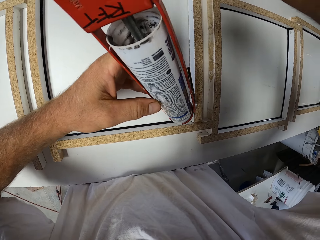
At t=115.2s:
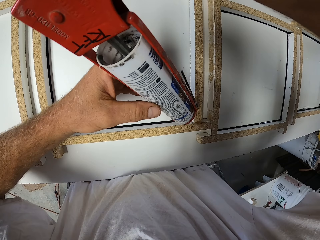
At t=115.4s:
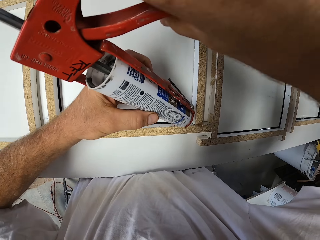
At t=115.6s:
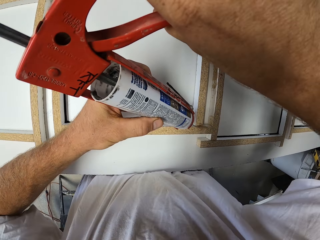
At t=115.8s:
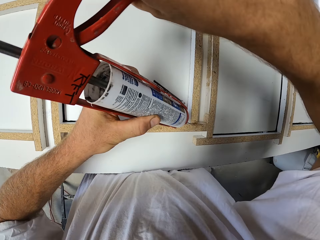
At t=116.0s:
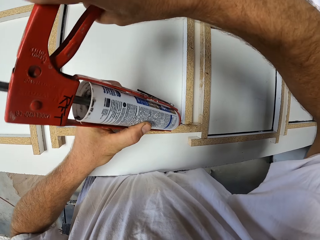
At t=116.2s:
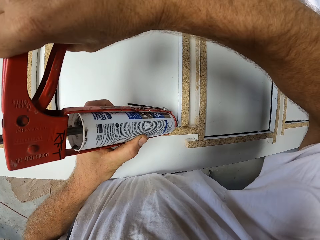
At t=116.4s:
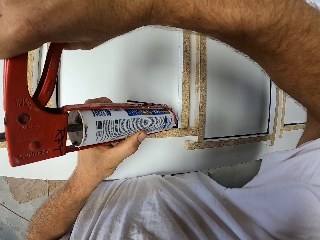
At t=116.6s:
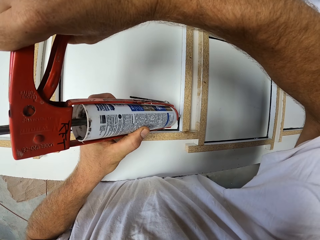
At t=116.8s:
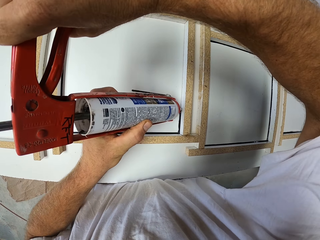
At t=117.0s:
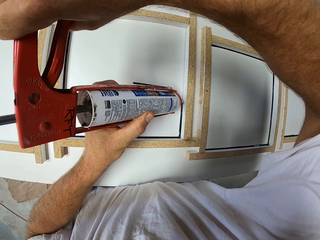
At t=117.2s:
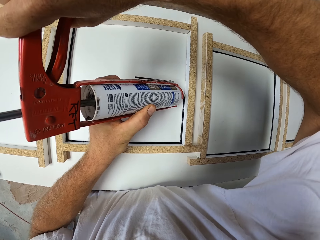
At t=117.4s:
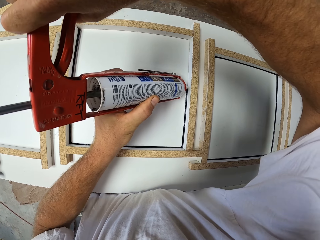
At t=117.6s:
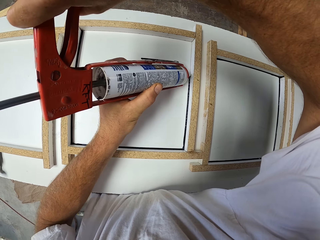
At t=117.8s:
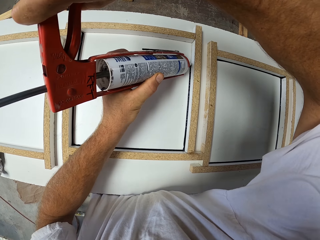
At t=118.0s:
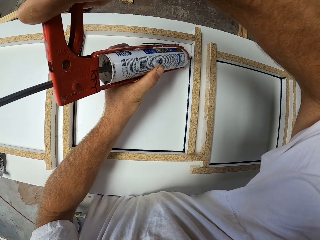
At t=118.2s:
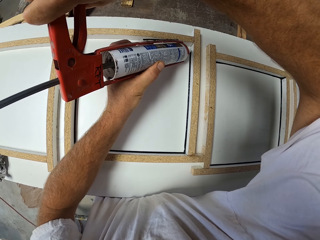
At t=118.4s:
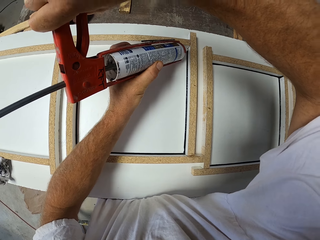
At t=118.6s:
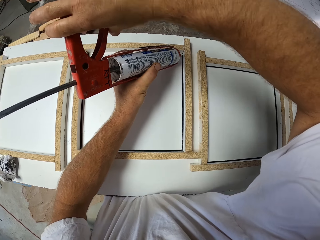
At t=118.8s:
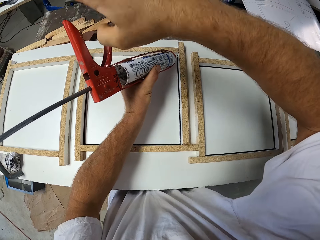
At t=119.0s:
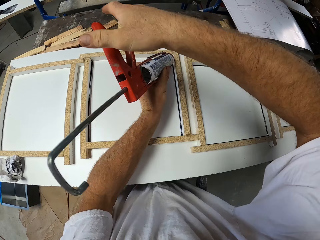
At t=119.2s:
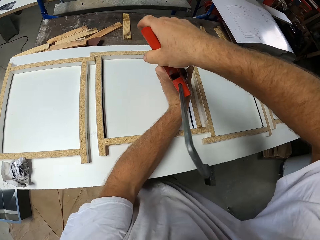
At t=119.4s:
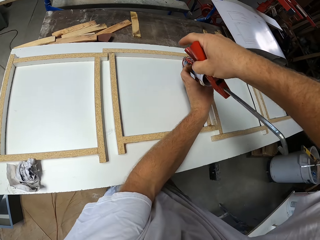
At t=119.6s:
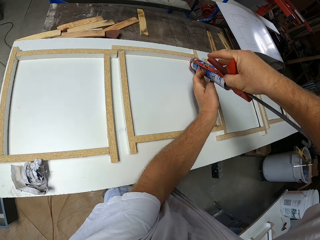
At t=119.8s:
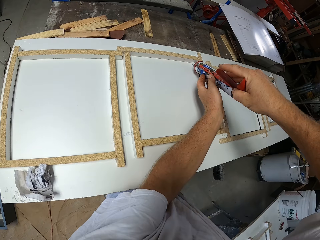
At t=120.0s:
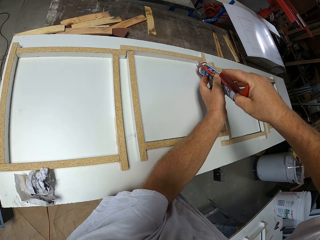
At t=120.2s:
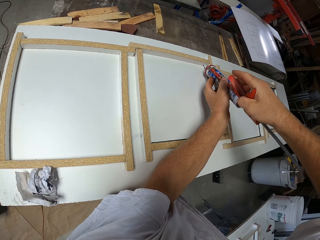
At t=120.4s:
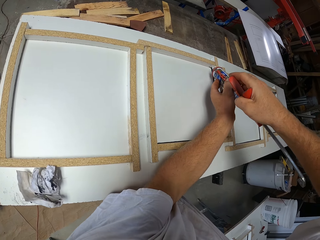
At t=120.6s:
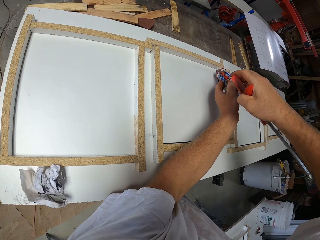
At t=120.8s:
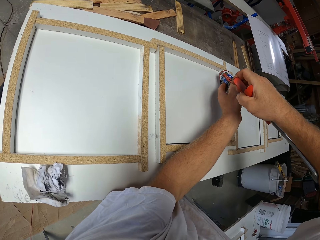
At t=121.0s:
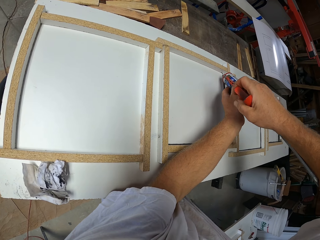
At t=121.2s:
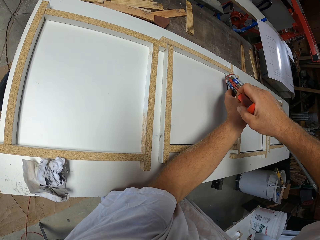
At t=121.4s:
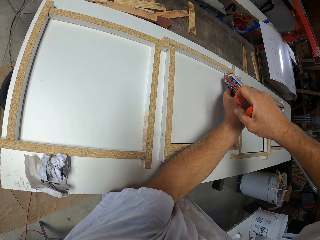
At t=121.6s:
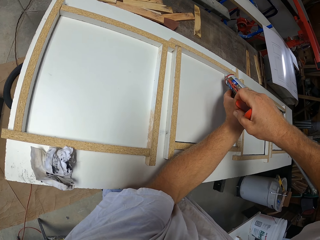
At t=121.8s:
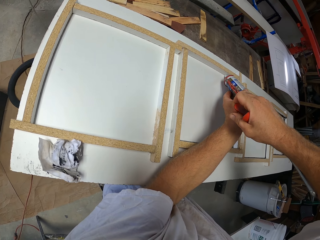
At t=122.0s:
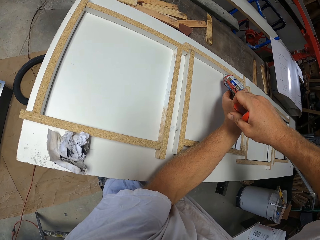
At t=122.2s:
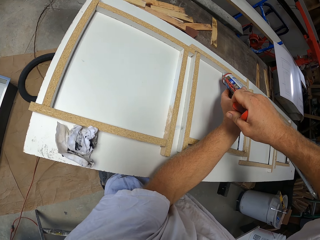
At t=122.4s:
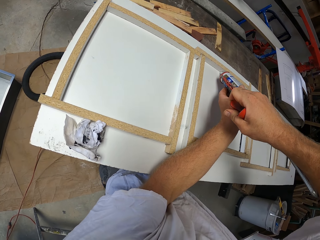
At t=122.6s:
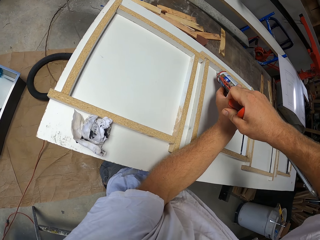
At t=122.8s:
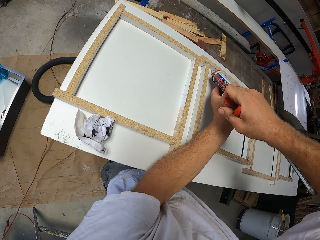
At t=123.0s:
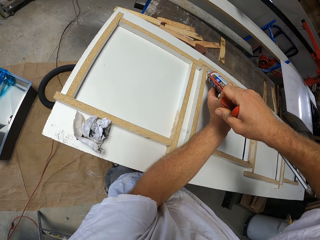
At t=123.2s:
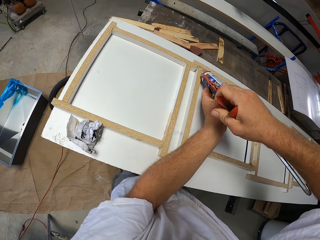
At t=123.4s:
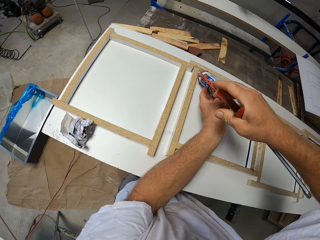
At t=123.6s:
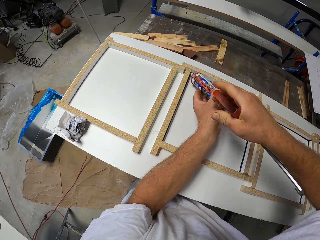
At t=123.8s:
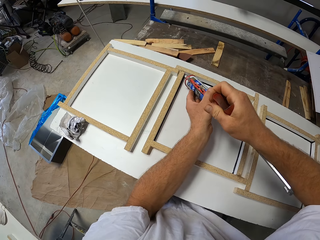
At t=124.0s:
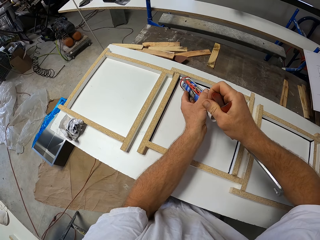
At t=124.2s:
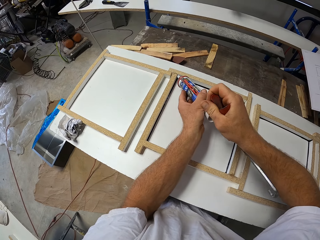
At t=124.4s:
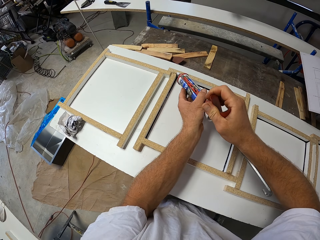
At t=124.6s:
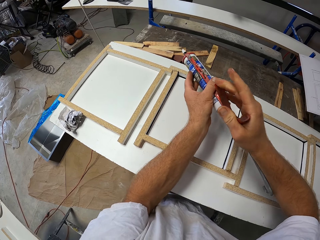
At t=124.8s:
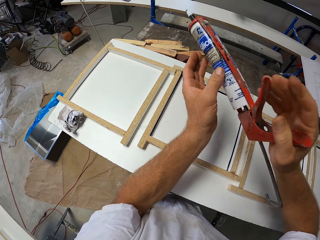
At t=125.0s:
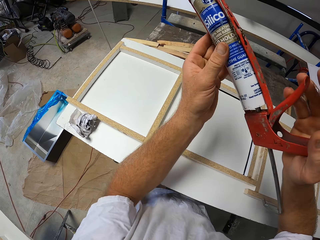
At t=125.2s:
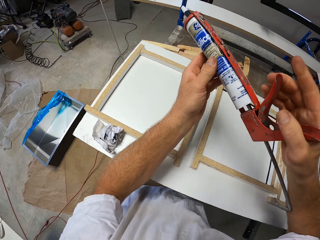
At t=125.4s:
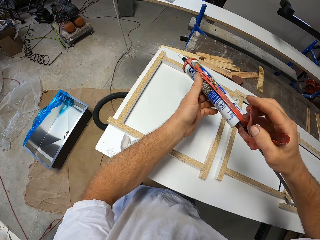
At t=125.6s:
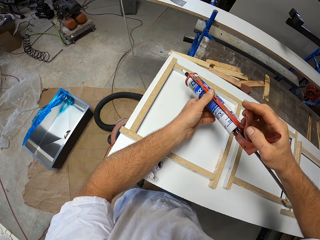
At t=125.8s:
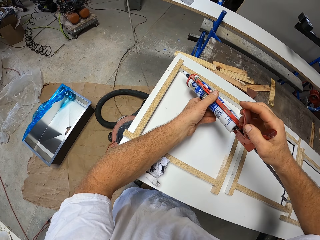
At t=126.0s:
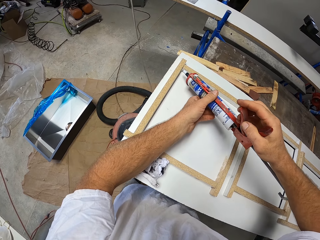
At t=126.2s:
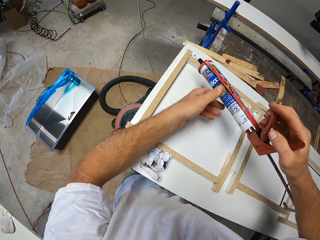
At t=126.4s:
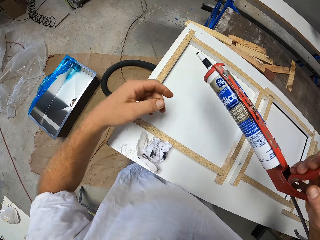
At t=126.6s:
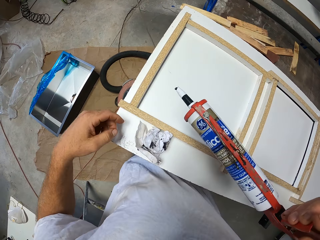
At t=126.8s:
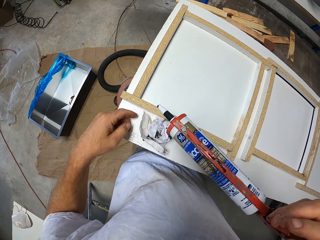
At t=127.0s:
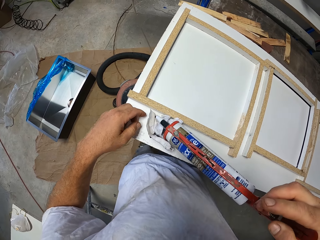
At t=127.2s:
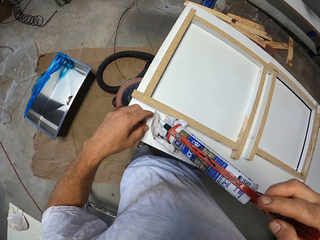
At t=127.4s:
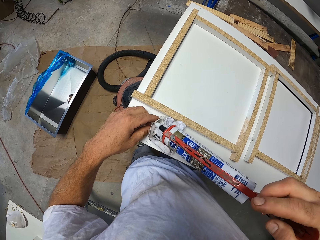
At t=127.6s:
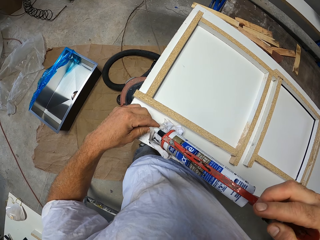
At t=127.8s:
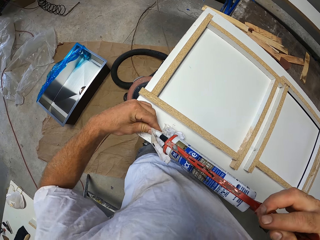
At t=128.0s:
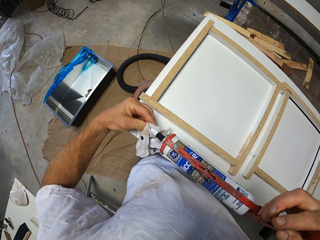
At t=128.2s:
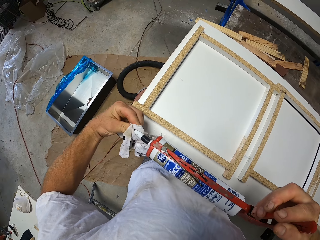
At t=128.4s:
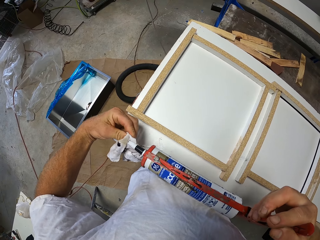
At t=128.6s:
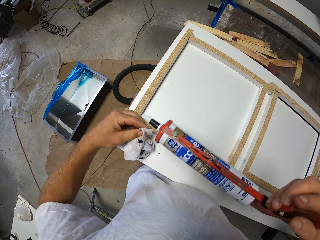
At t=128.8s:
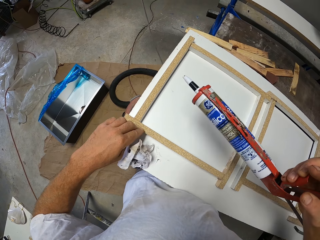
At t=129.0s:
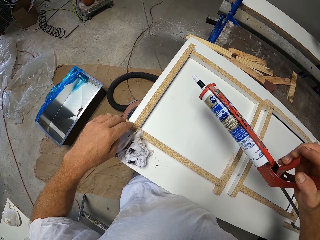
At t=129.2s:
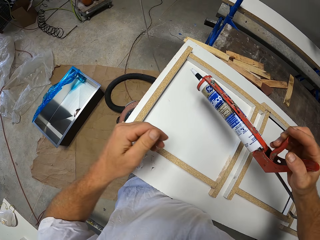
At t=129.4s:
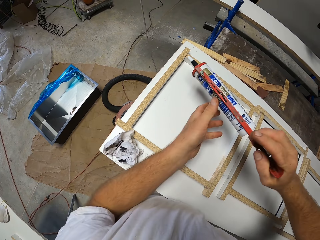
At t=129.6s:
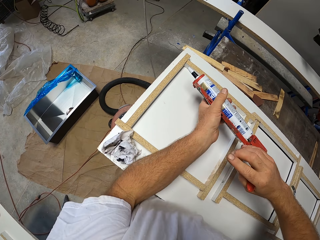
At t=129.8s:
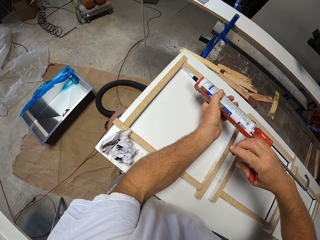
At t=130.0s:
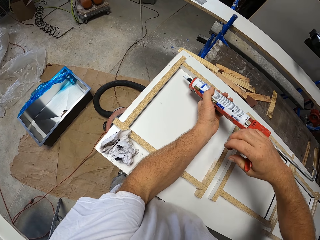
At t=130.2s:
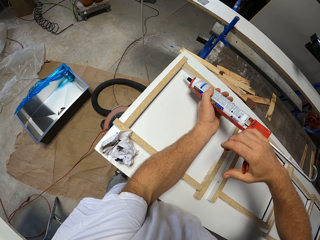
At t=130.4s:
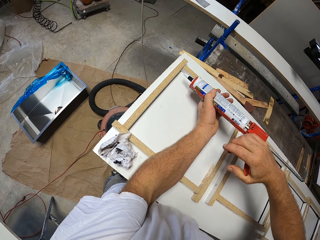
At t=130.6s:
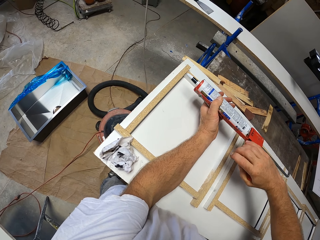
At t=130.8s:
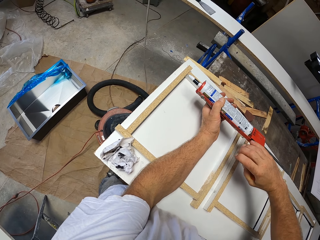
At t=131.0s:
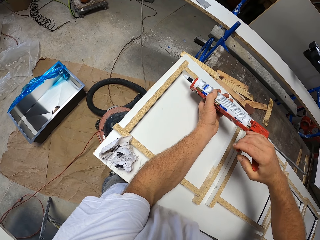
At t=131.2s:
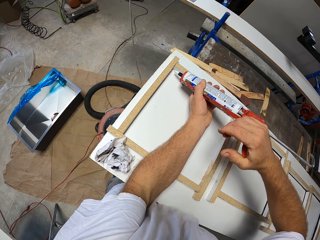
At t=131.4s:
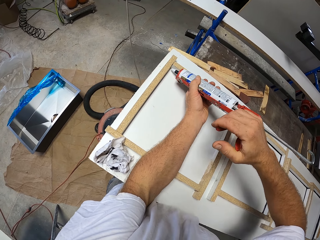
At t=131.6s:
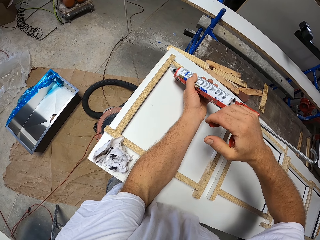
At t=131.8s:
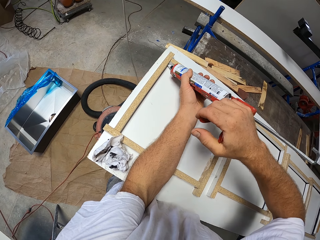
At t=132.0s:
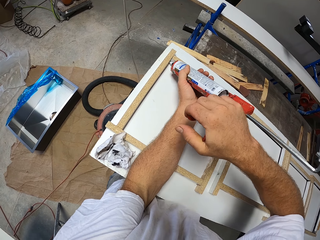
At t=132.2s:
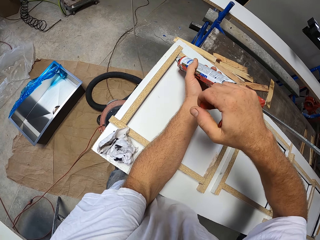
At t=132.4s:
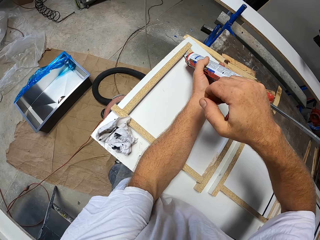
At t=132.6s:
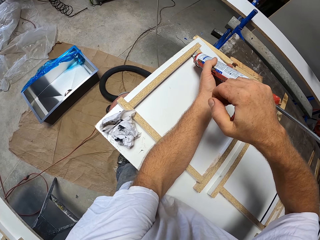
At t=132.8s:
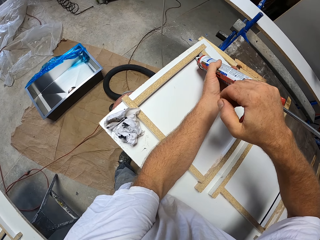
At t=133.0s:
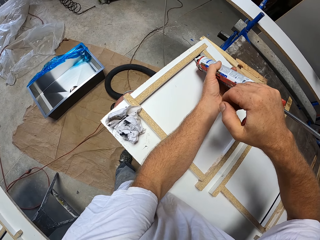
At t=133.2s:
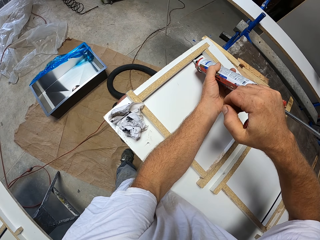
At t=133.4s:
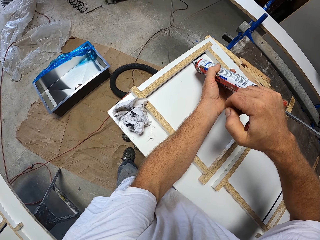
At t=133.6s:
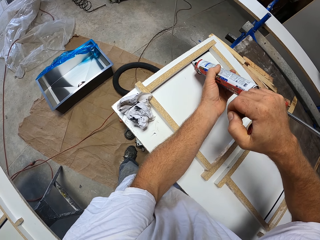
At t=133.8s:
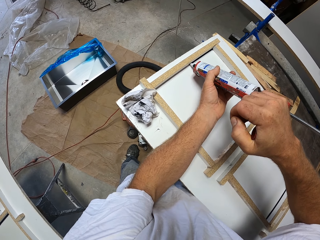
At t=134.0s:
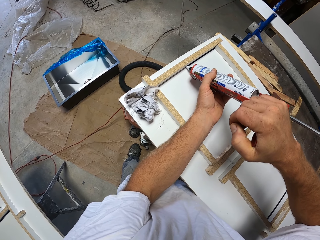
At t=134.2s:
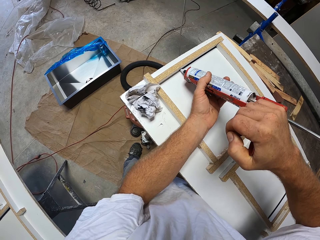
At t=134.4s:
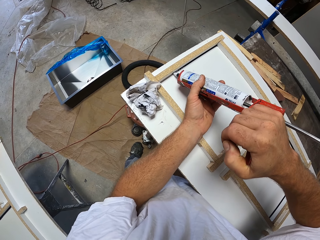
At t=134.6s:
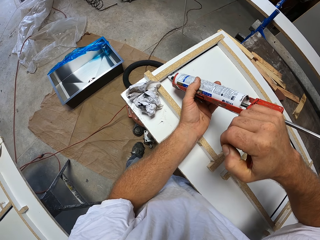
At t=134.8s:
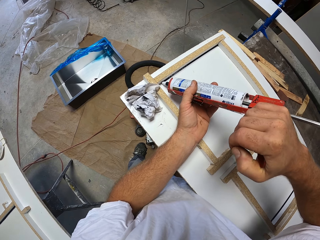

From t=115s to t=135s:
The camera wearer lifts the construction adhesive gun and holds the trigger. They move the silicon container close to the fourth wood craft. They place the construction adhesive gun on the piece of wood. They lift the construction adhesive gun. They wipe the tip of the silicon container with the paper. They drop the hand towel. They apply silicon to the fourth wood craft. They hold the construction adhesive gun and hold the trigger.

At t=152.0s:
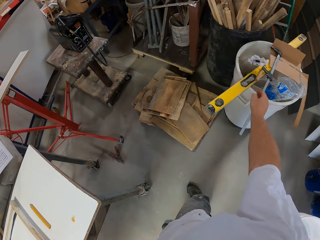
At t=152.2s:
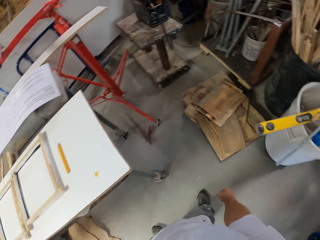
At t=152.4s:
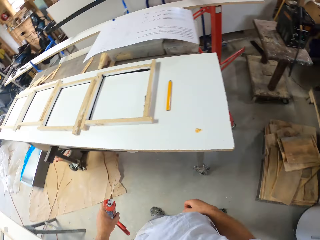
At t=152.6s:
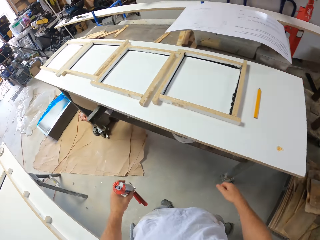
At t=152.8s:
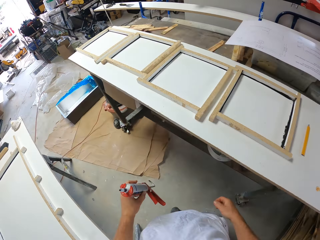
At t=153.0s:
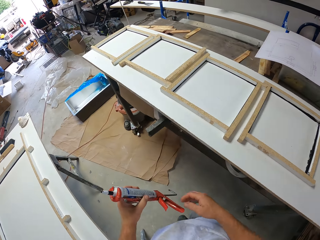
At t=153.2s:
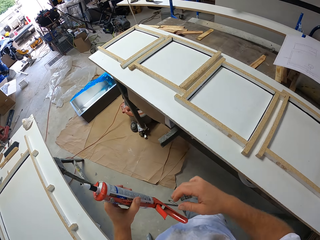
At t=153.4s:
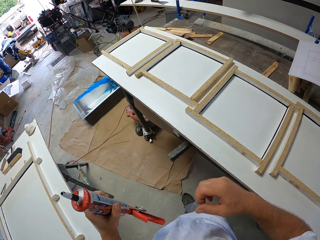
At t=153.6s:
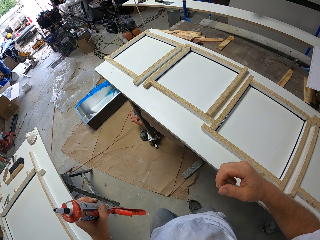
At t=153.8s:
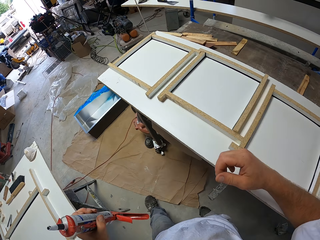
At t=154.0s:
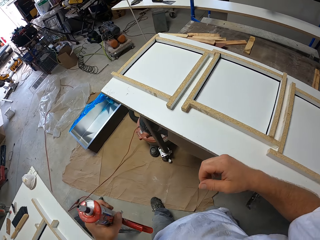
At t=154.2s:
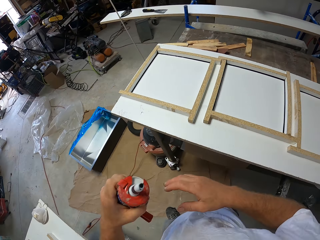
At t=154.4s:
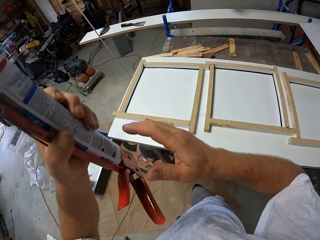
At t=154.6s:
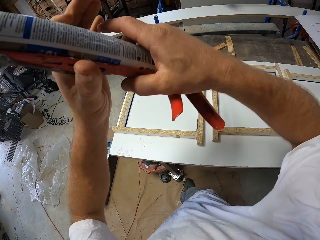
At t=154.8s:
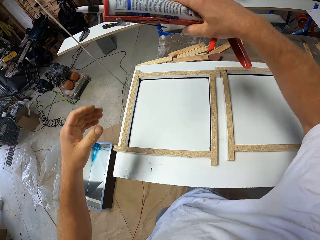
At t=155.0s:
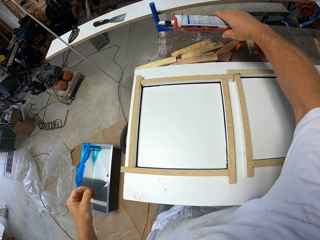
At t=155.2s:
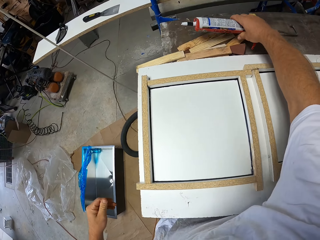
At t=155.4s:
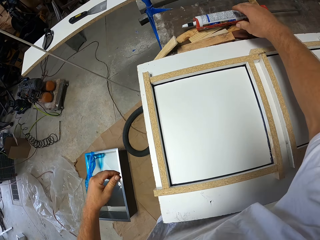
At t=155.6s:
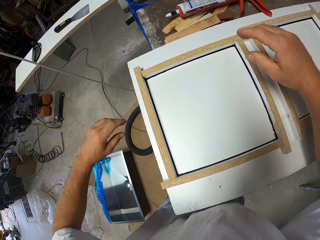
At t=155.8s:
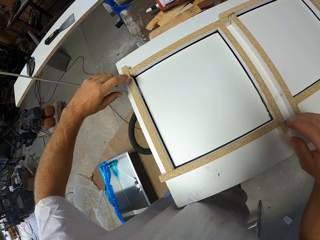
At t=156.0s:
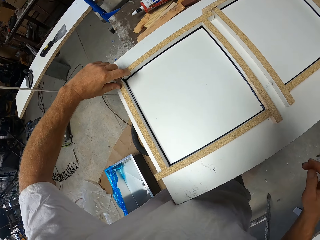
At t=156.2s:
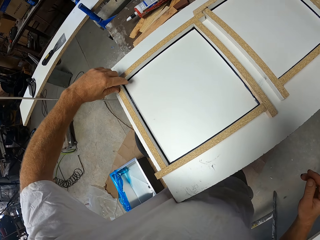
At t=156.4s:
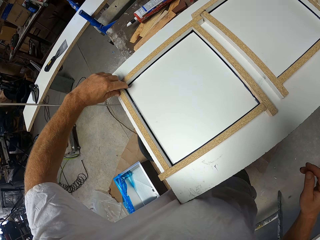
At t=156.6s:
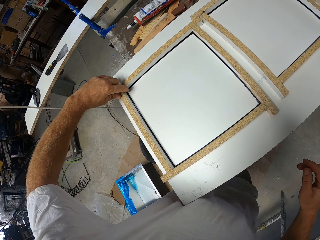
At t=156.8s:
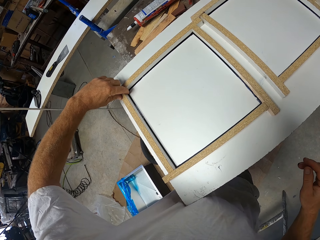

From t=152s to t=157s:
The camera wearer drops the paper into the waste bin. He walks to the work area. He switches the silicon container from his left hand to his right hand. He drops the silicon container on the right side of the second work table. He wipes silicon from the fourth wood craft with his left index finger.
